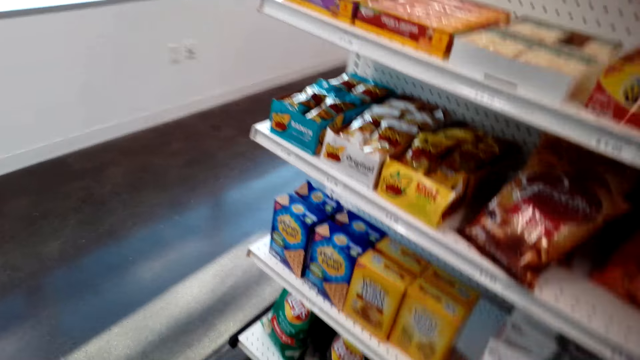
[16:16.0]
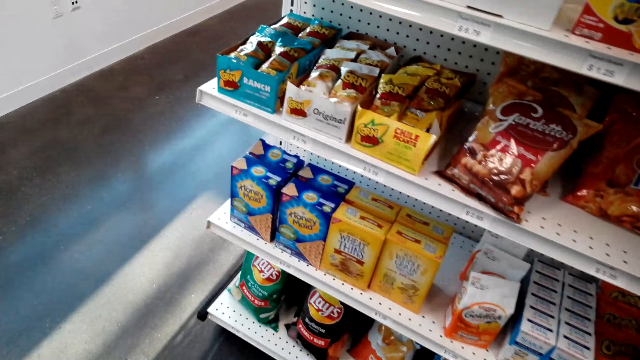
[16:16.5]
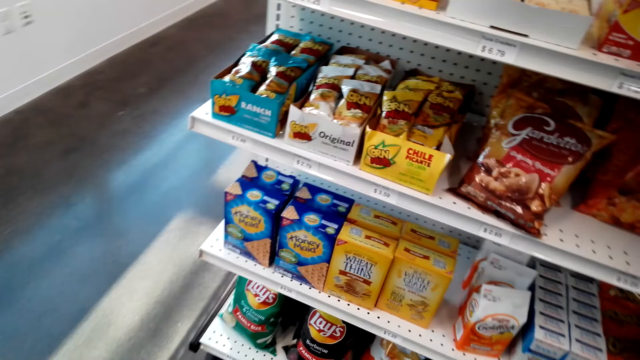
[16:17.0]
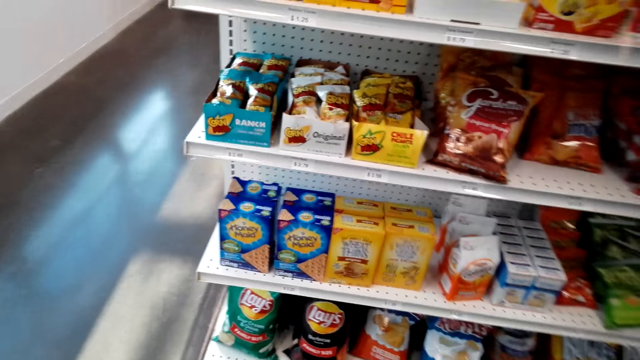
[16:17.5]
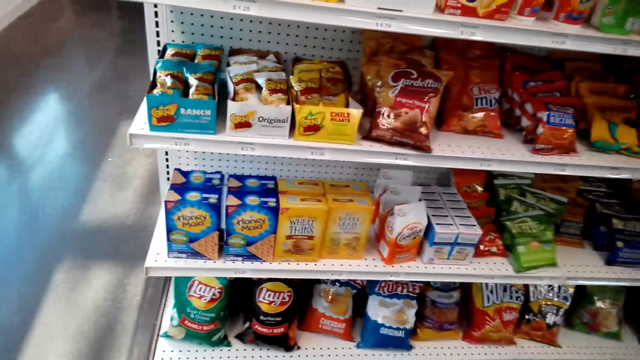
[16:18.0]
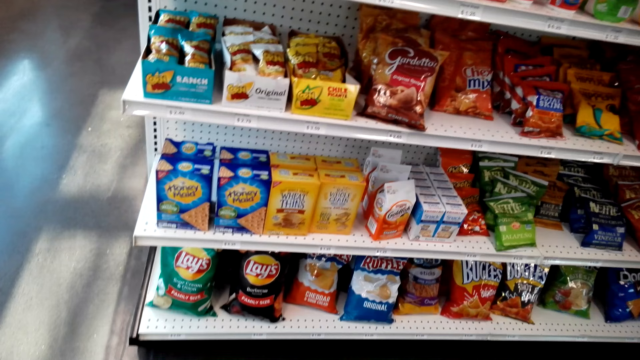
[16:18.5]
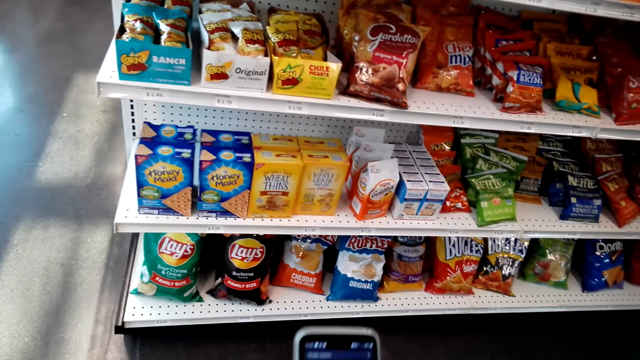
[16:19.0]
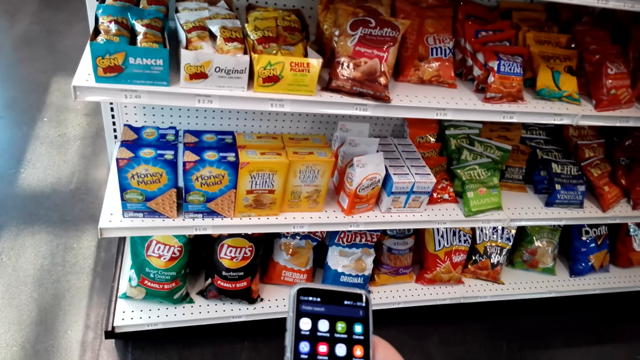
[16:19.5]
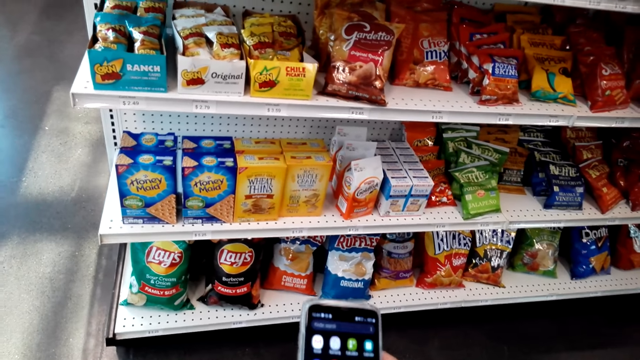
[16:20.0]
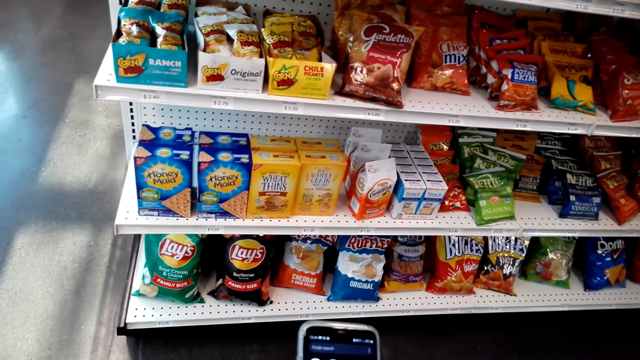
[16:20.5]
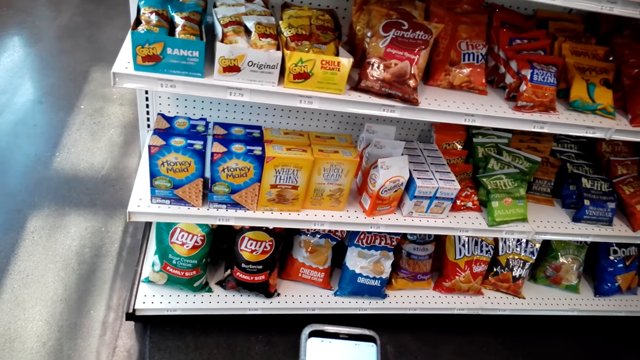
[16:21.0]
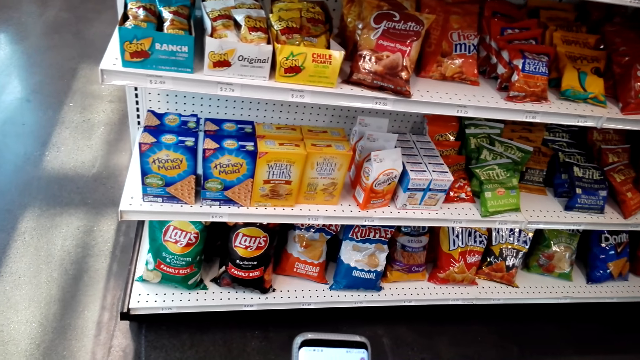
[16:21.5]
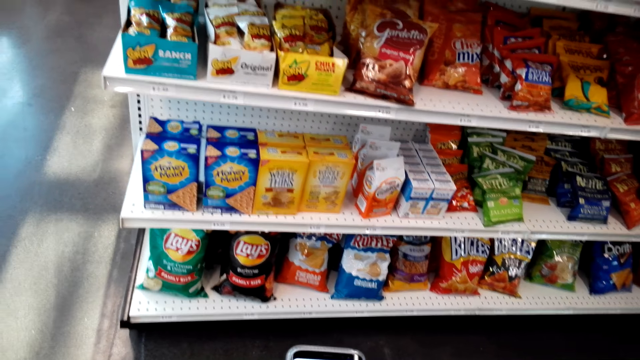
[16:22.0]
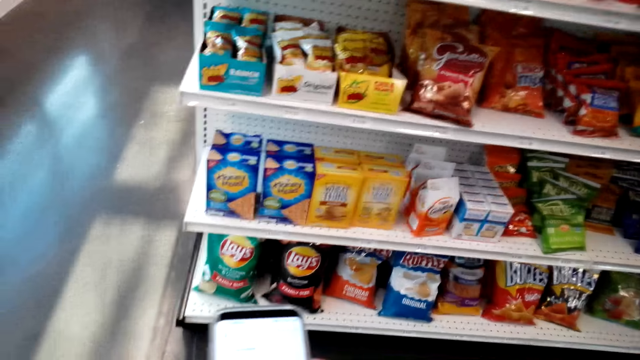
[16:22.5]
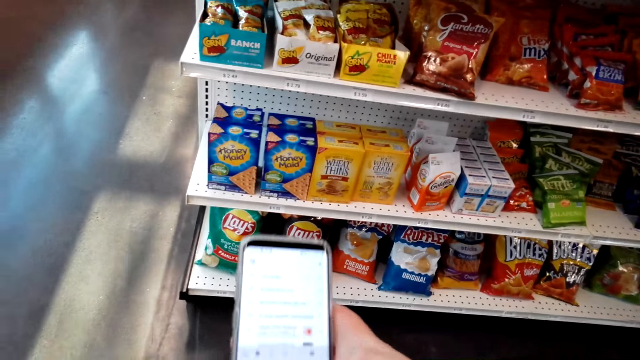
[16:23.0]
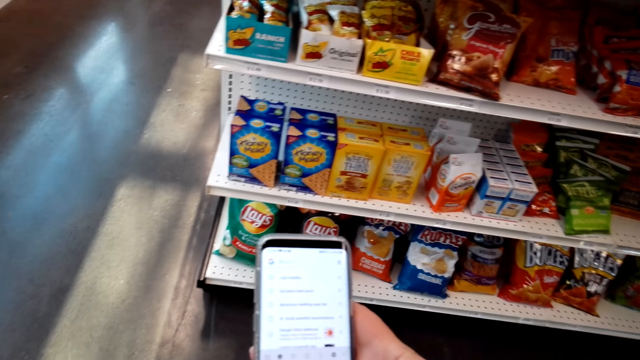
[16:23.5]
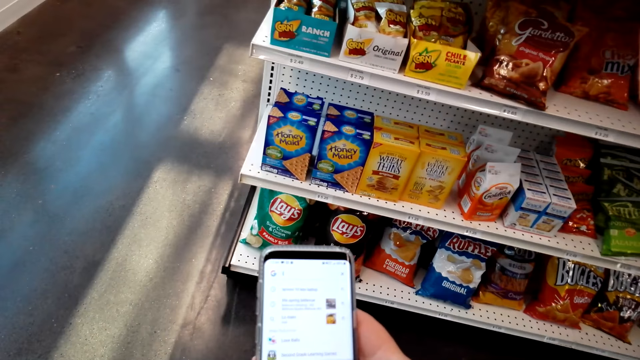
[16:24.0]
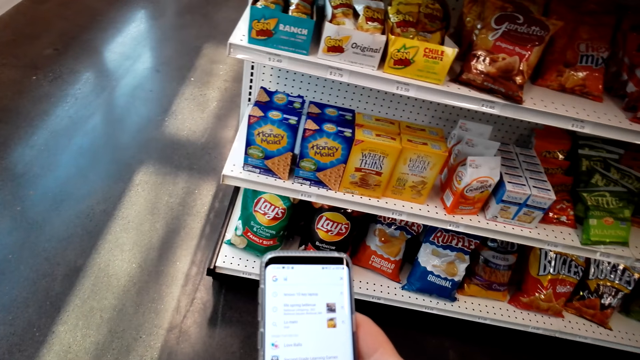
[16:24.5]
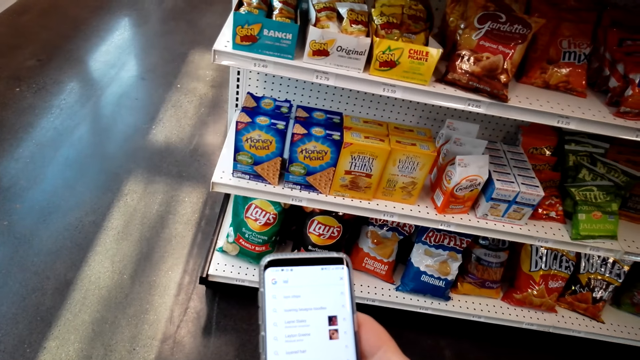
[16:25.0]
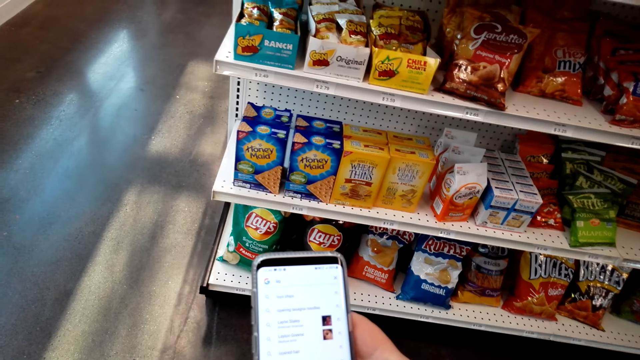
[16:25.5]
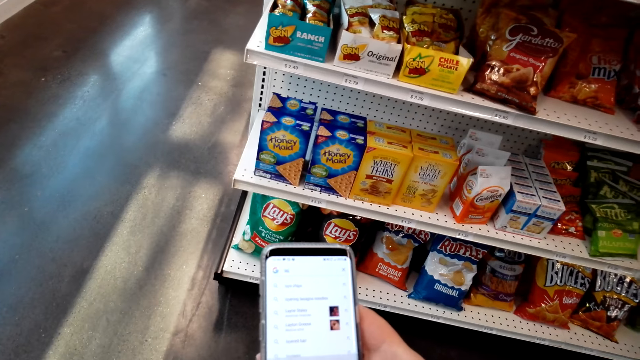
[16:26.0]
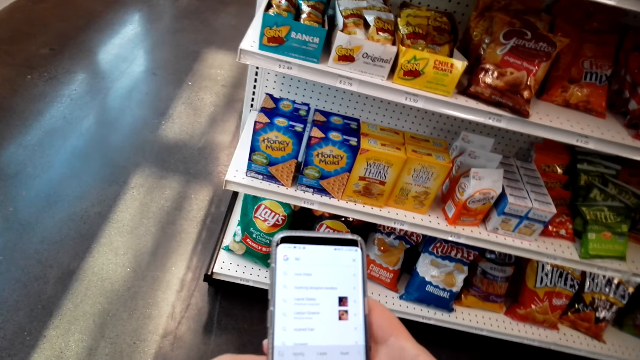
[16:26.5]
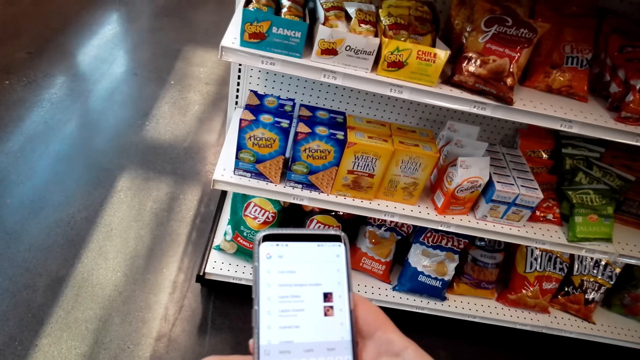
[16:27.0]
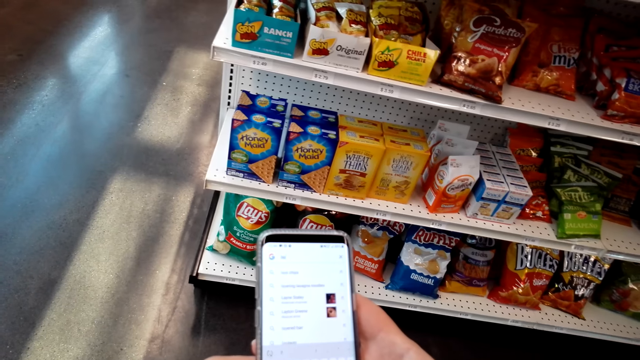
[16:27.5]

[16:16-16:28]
The camera wearer walks around. They scroll through the phone.

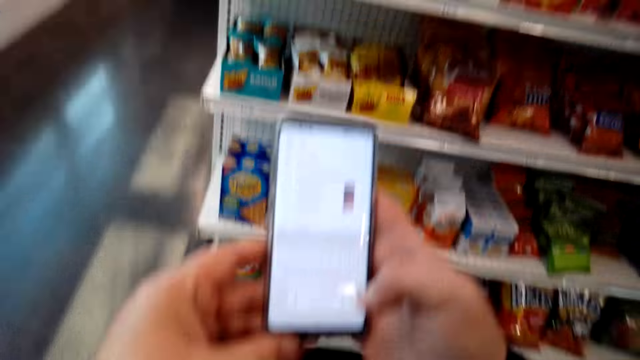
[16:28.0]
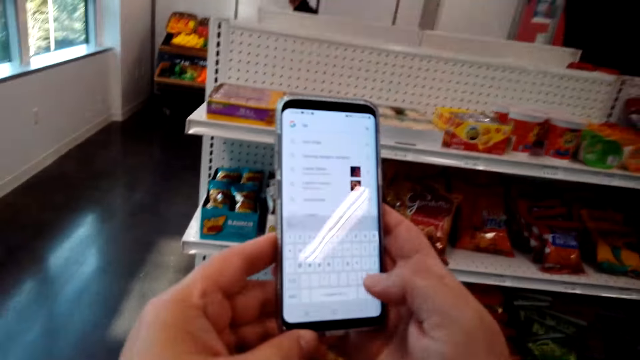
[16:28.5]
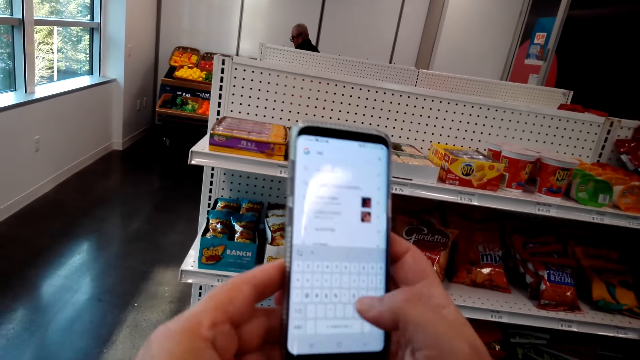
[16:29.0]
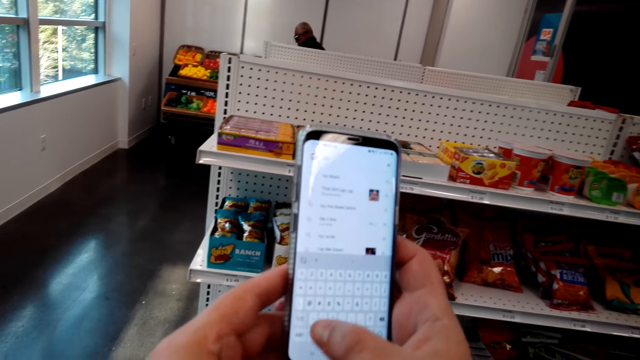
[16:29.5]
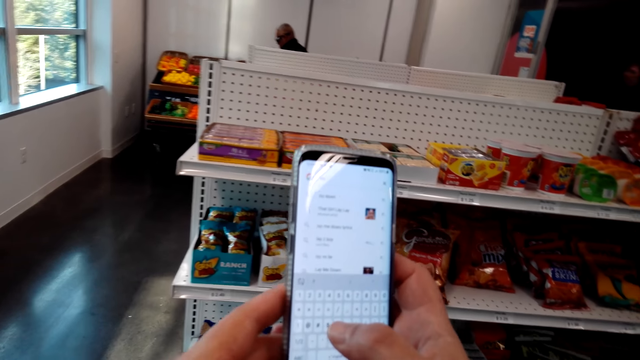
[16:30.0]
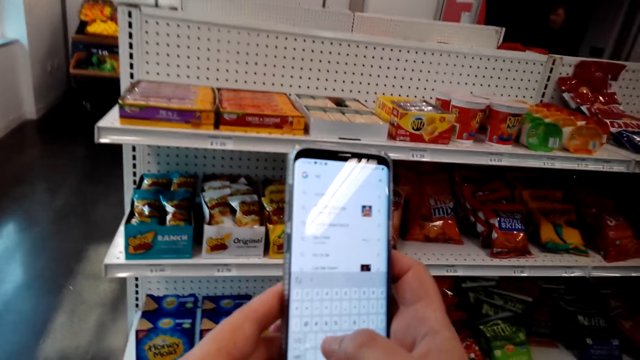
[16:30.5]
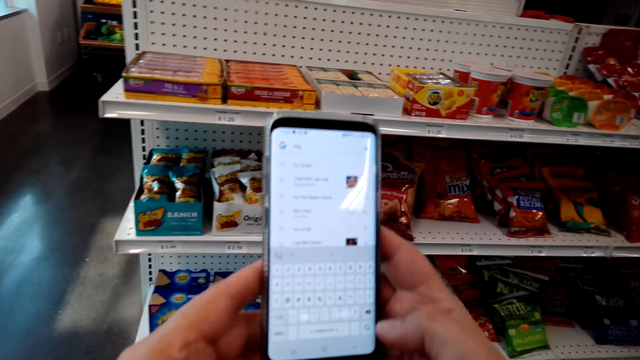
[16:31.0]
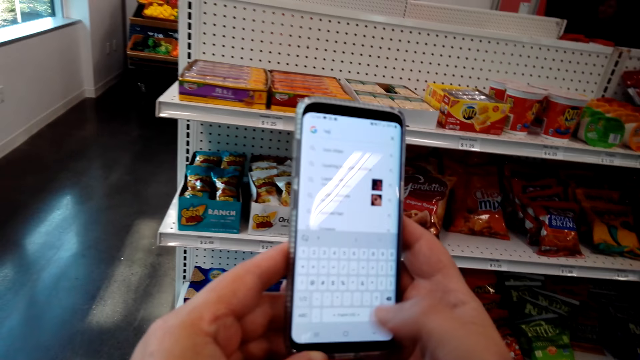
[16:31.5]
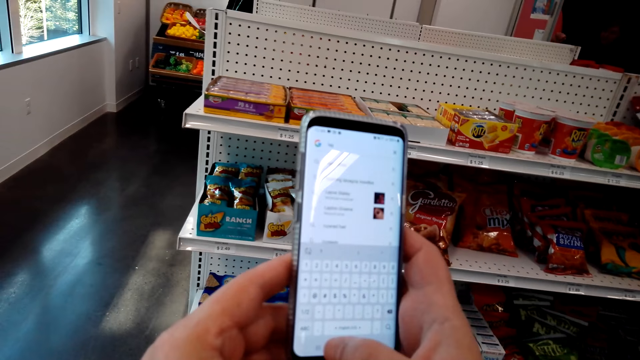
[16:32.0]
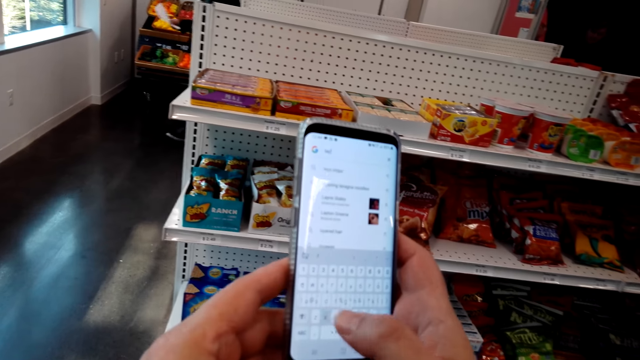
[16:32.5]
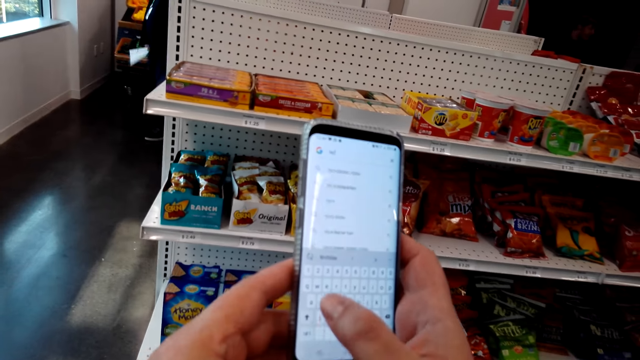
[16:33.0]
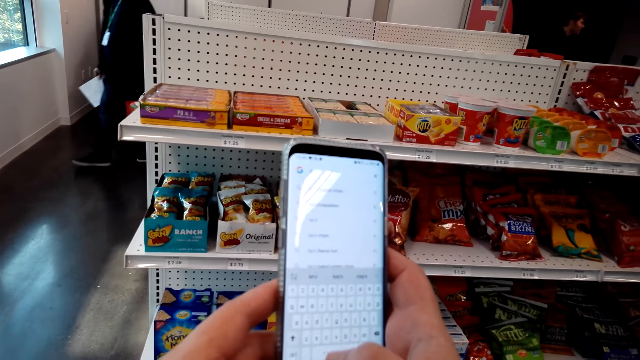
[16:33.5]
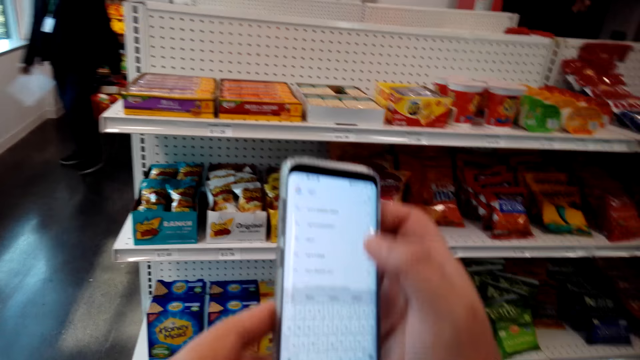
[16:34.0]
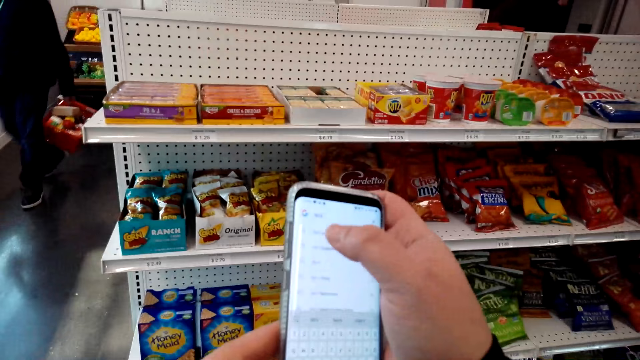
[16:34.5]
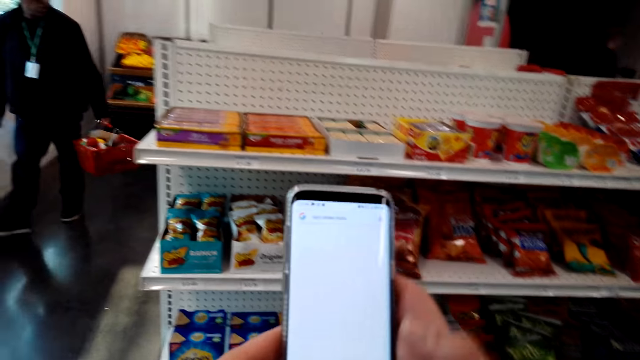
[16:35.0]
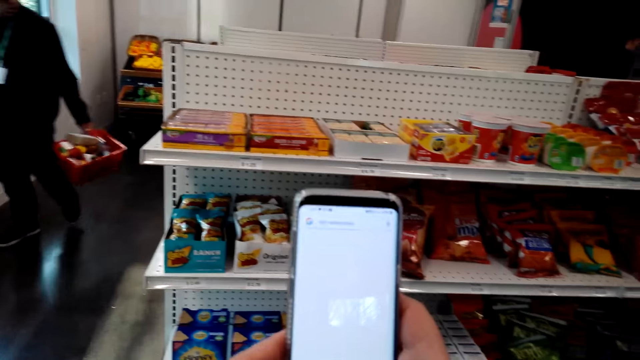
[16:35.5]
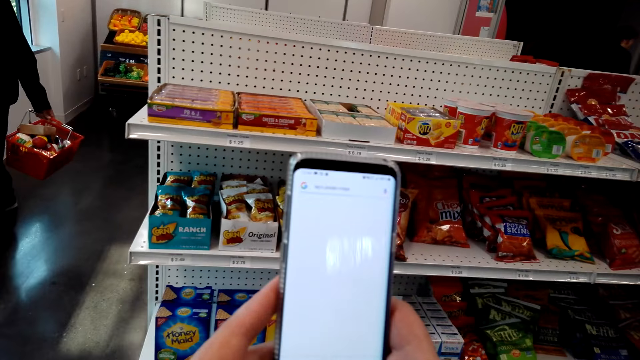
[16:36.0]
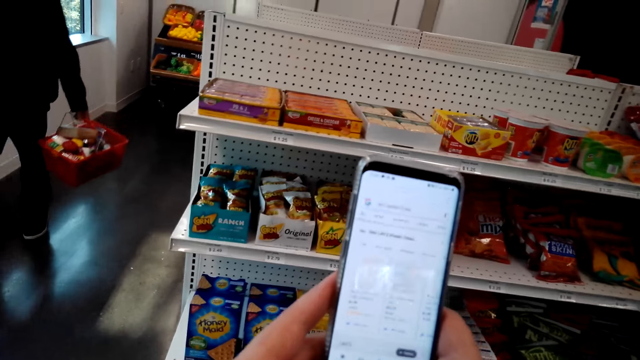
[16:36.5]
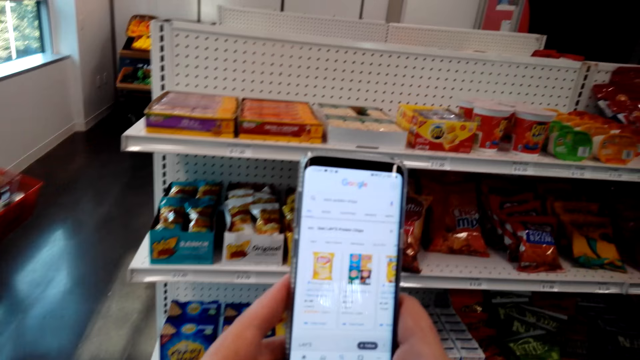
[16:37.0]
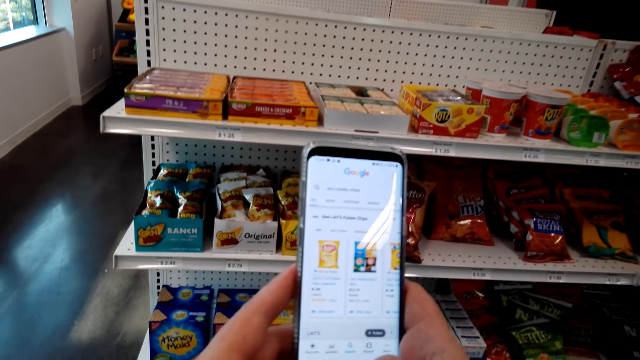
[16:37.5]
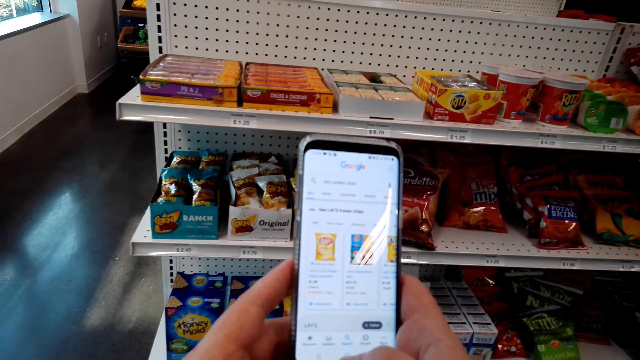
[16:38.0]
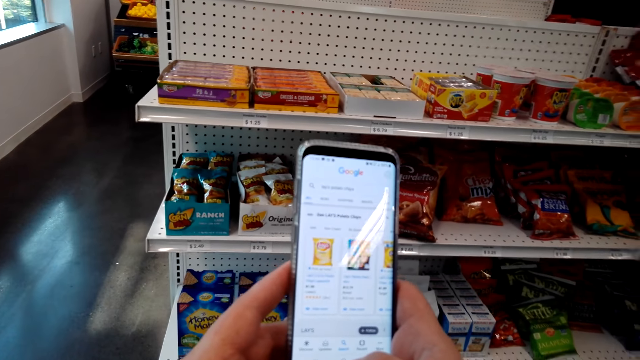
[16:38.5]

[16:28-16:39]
The camera wearer types on the phone.
